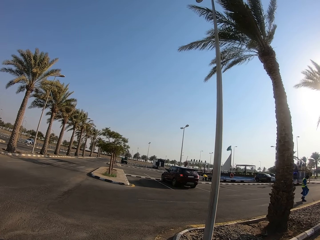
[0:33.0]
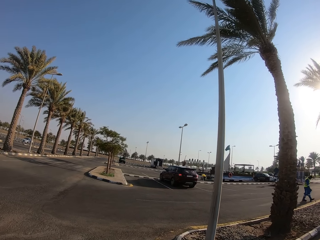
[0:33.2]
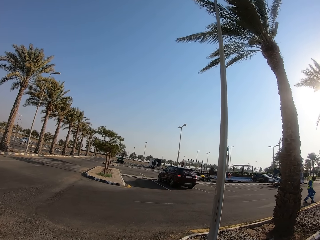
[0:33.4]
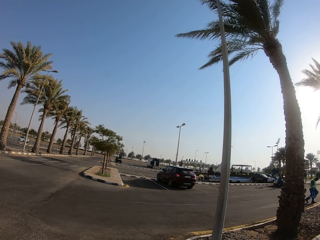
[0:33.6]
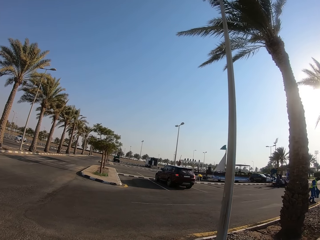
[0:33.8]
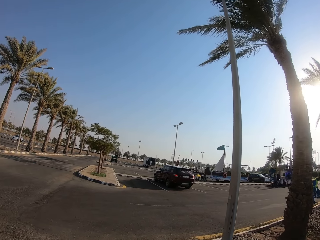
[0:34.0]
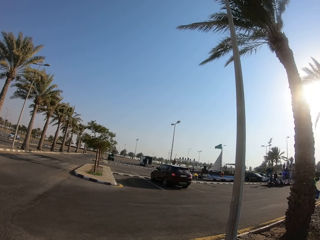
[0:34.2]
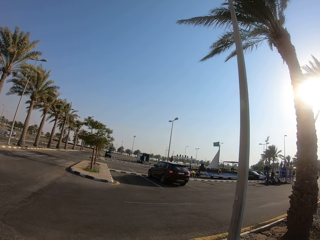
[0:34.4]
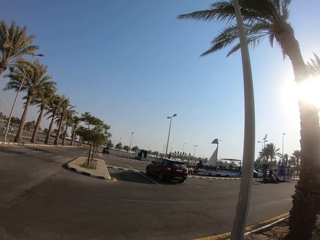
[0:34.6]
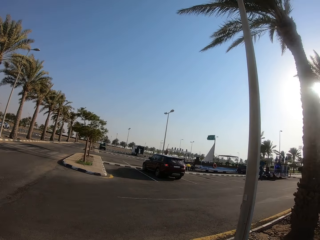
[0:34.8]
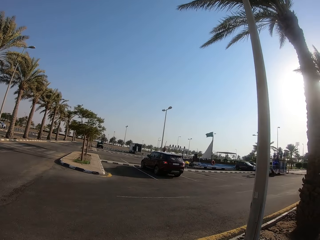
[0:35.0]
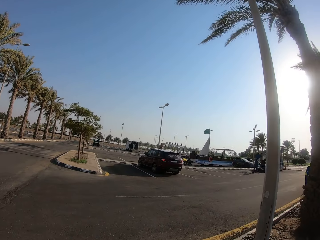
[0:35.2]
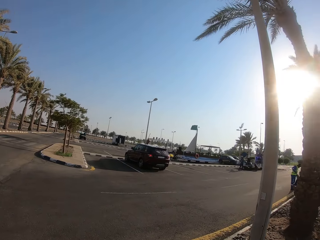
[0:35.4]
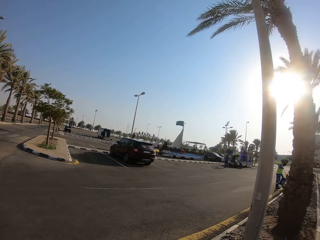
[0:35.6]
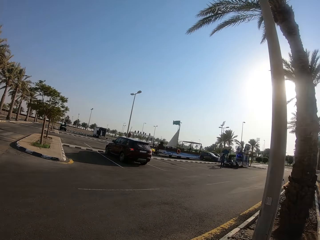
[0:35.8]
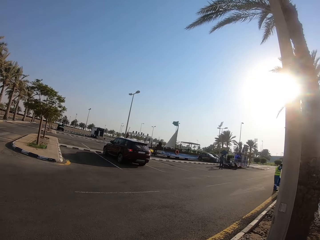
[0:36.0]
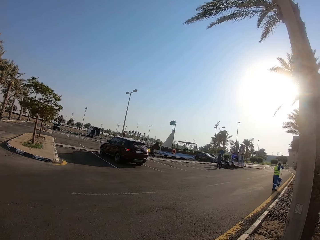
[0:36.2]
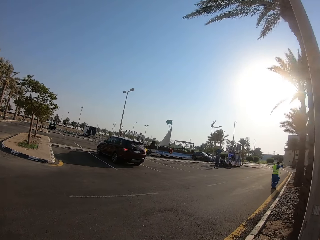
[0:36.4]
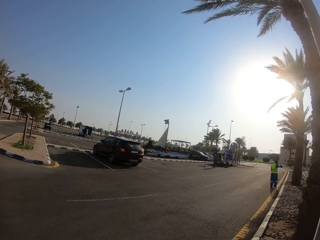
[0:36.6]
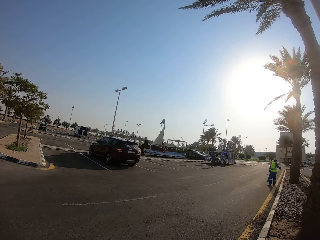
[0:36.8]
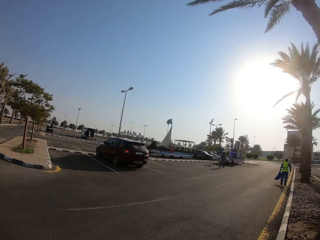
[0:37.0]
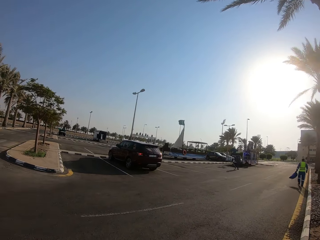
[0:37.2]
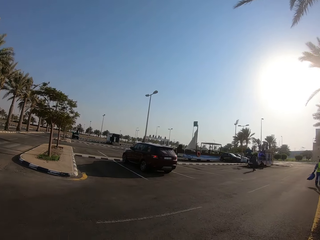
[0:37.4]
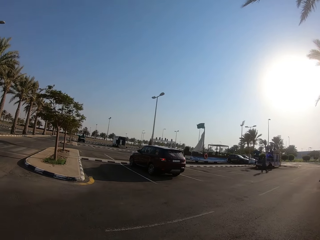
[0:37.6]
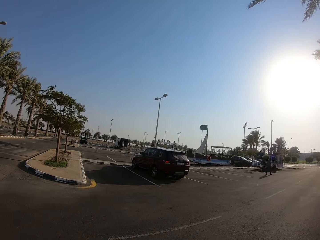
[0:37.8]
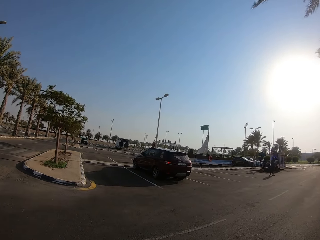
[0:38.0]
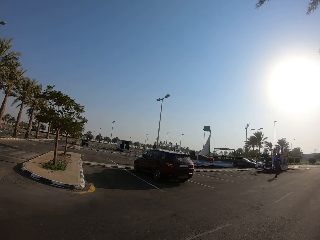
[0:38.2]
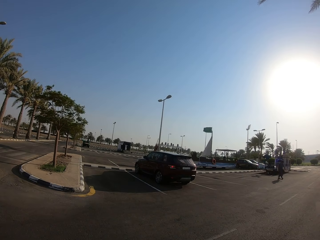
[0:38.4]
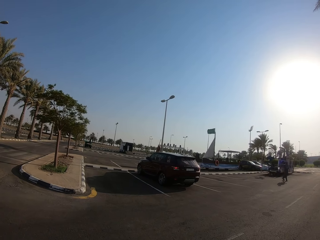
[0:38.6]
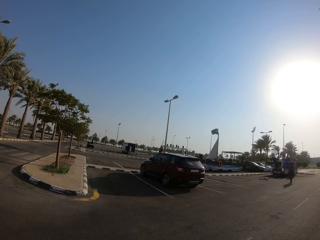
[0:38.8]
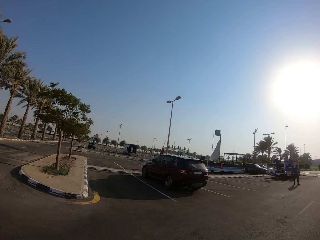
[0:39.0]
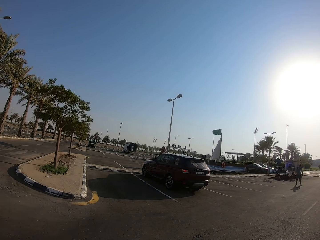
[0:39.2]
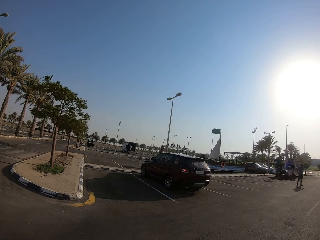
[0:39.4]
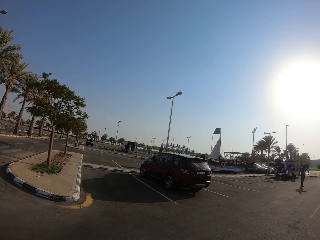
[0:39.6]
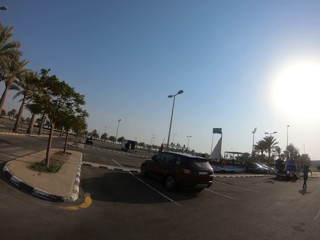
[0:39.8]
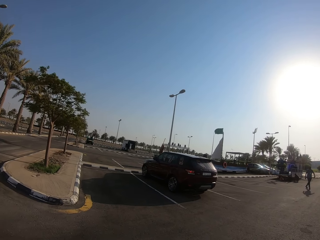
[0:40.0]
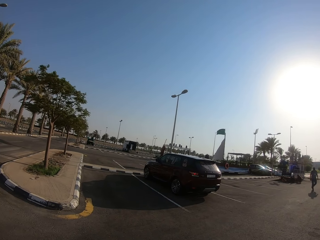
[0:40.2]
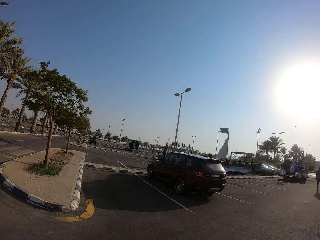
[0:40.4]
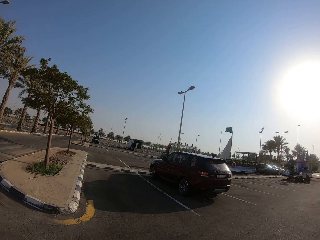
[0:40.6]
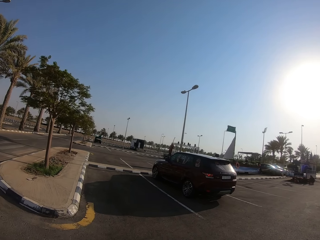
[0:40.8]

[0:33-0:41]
The camera wearer crosses the road.

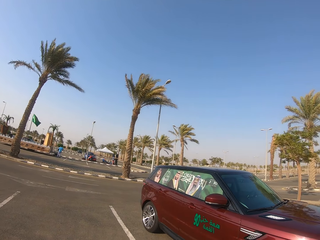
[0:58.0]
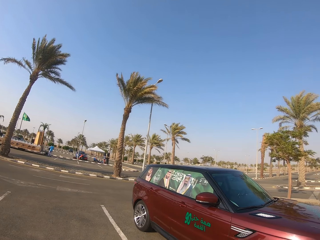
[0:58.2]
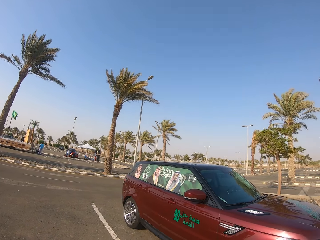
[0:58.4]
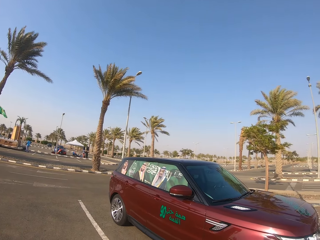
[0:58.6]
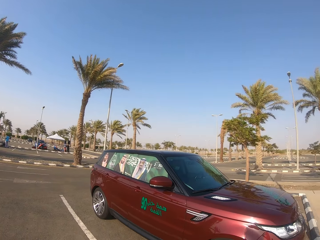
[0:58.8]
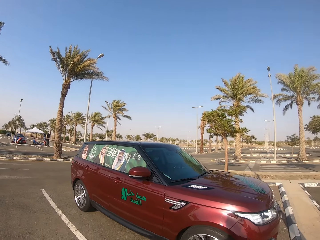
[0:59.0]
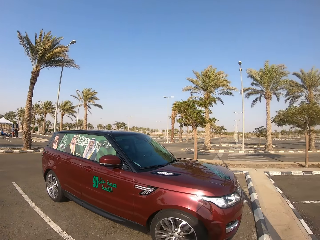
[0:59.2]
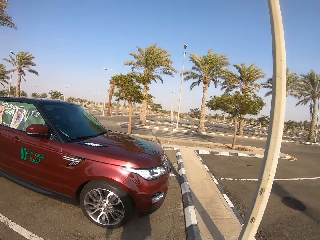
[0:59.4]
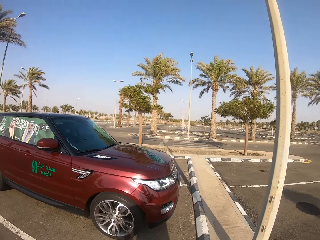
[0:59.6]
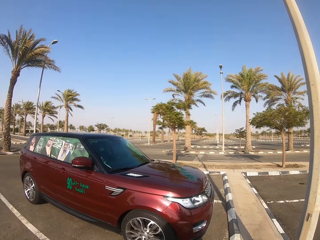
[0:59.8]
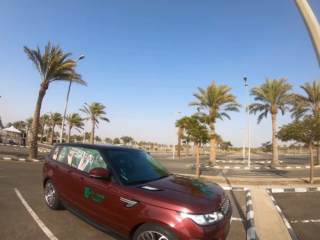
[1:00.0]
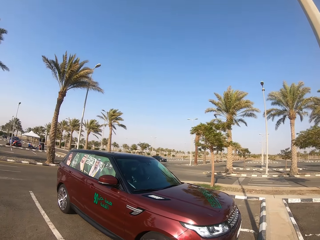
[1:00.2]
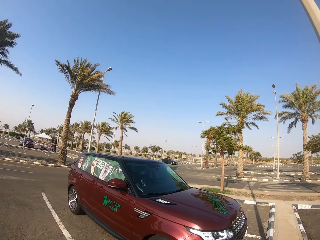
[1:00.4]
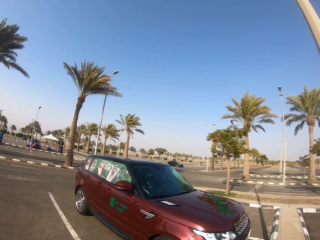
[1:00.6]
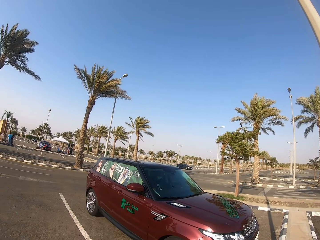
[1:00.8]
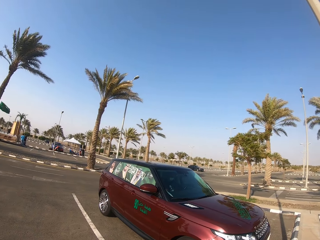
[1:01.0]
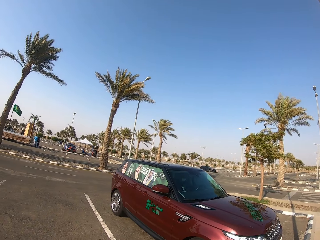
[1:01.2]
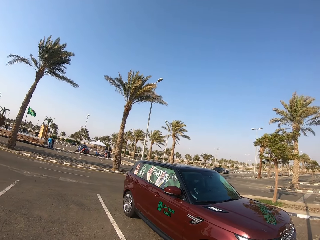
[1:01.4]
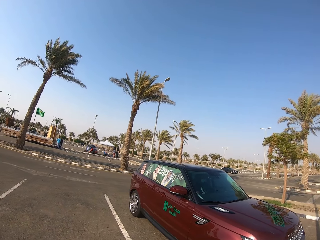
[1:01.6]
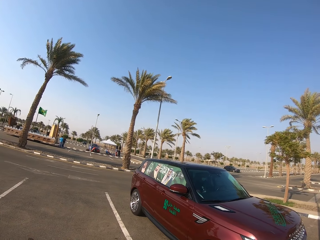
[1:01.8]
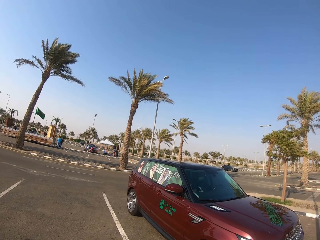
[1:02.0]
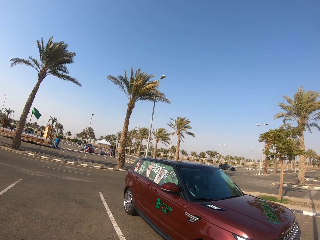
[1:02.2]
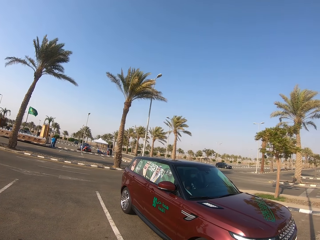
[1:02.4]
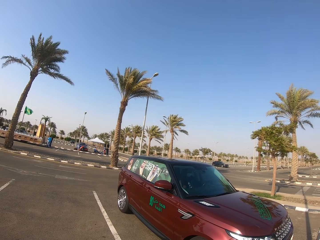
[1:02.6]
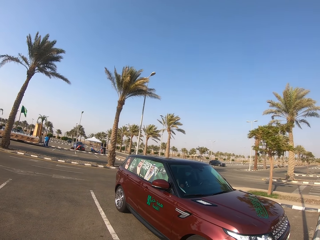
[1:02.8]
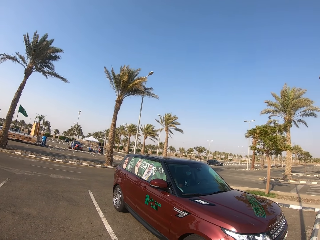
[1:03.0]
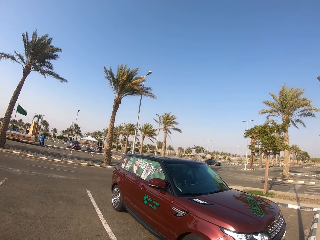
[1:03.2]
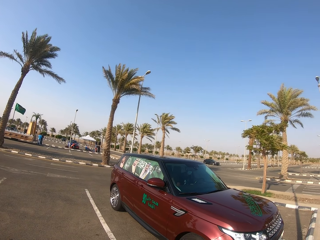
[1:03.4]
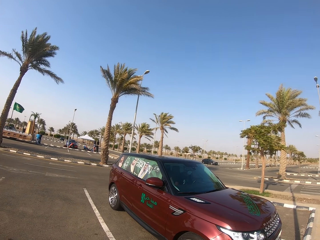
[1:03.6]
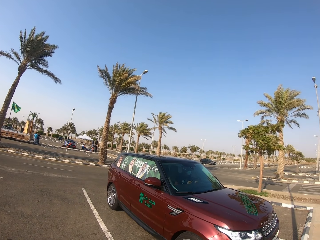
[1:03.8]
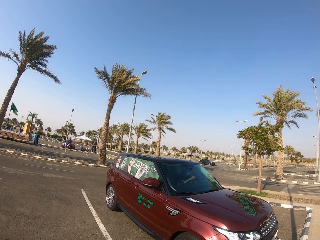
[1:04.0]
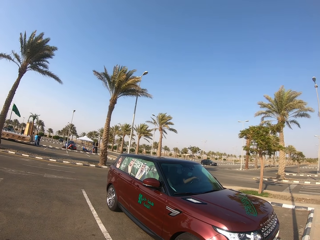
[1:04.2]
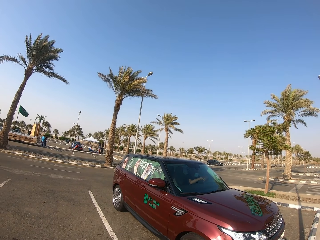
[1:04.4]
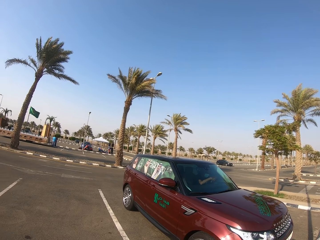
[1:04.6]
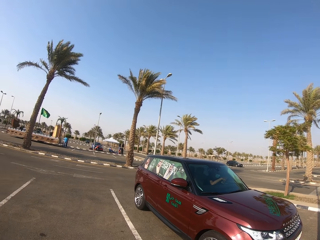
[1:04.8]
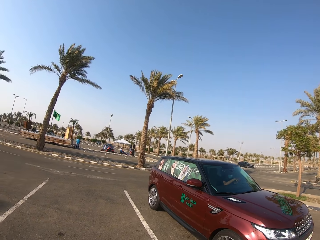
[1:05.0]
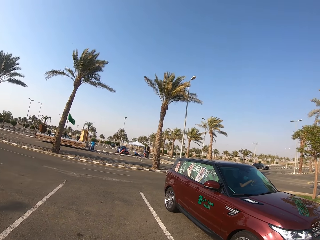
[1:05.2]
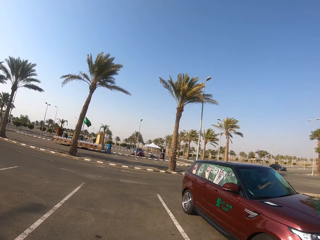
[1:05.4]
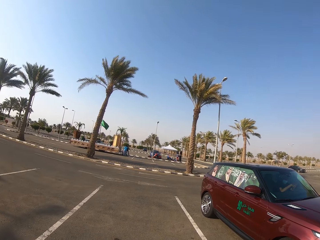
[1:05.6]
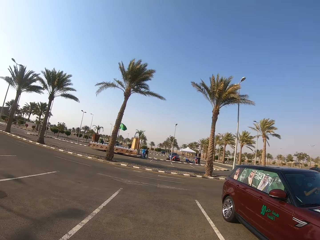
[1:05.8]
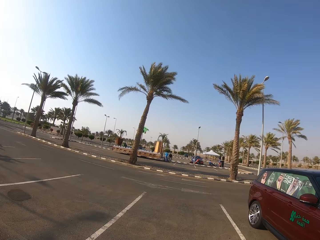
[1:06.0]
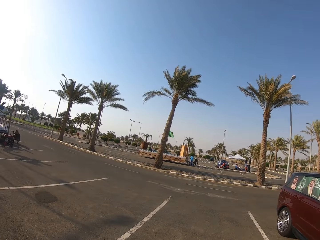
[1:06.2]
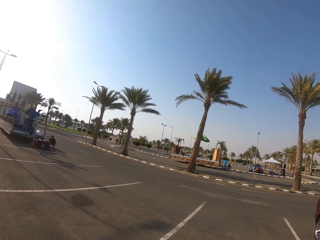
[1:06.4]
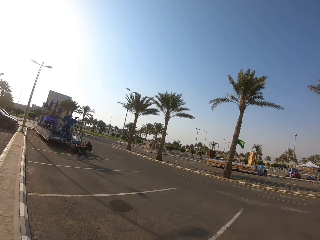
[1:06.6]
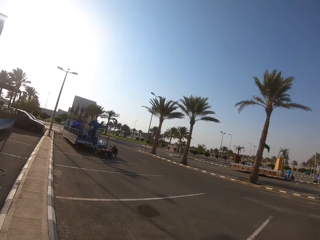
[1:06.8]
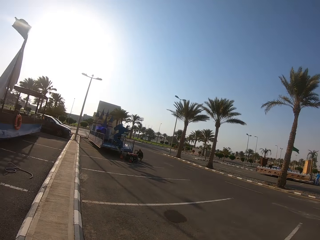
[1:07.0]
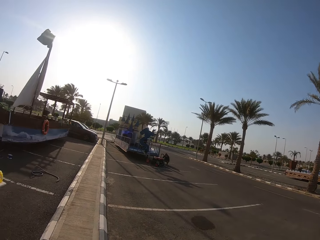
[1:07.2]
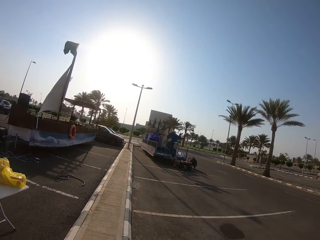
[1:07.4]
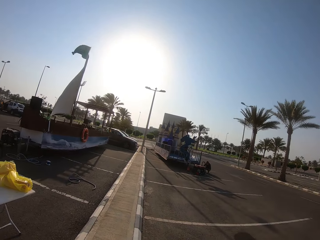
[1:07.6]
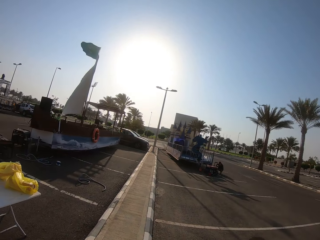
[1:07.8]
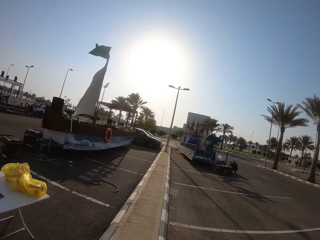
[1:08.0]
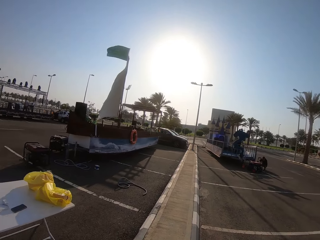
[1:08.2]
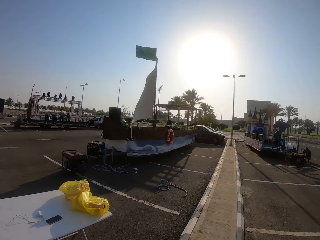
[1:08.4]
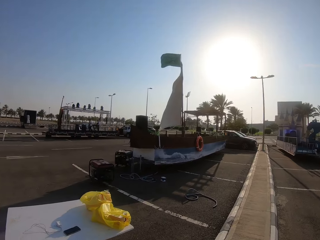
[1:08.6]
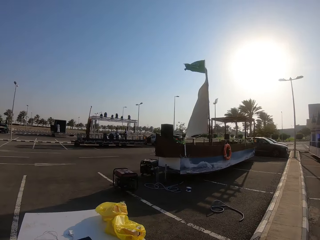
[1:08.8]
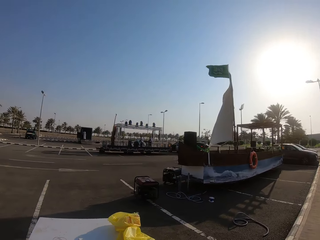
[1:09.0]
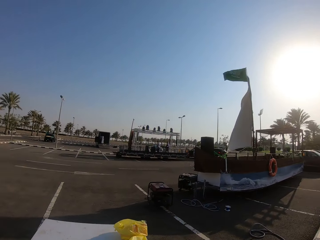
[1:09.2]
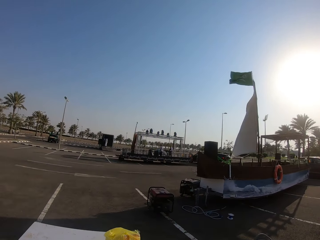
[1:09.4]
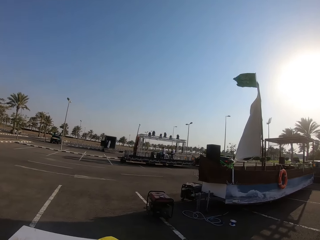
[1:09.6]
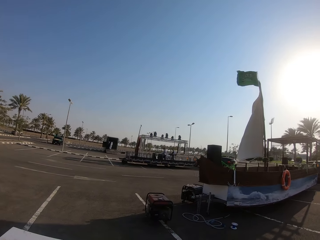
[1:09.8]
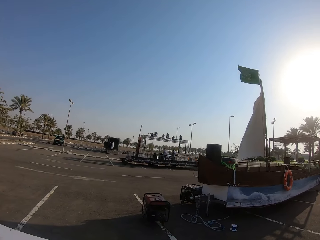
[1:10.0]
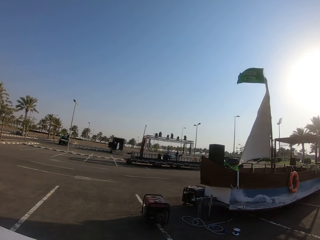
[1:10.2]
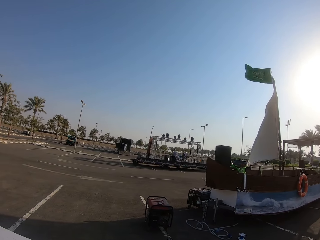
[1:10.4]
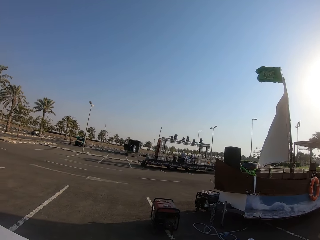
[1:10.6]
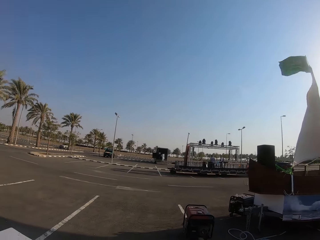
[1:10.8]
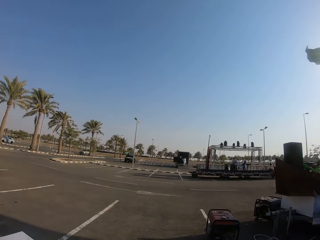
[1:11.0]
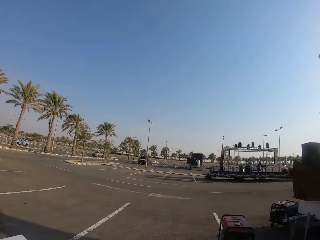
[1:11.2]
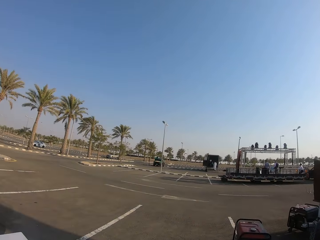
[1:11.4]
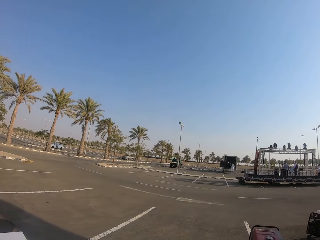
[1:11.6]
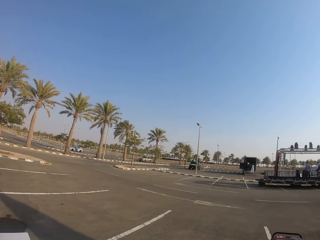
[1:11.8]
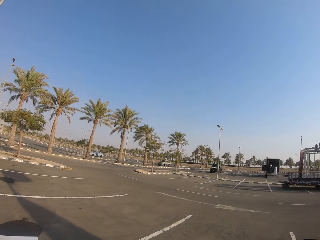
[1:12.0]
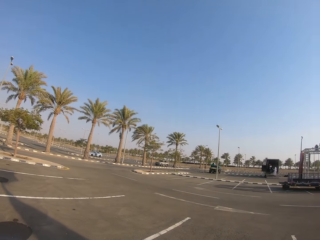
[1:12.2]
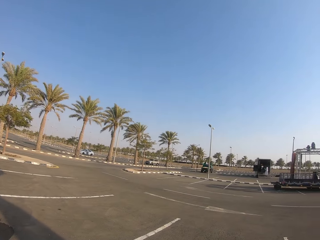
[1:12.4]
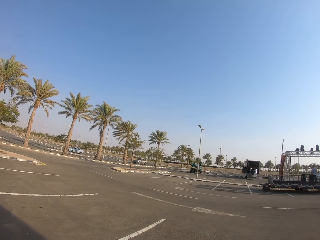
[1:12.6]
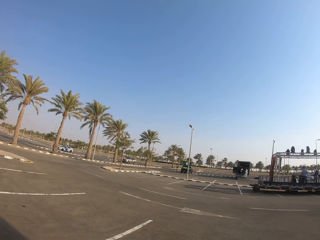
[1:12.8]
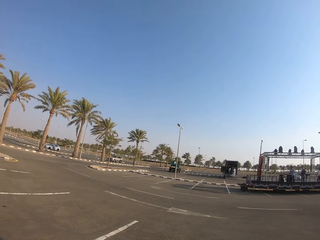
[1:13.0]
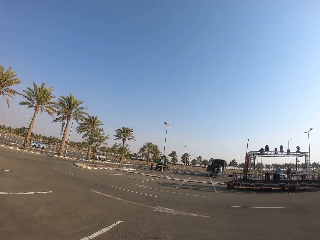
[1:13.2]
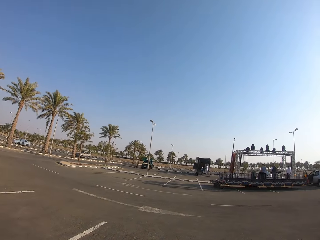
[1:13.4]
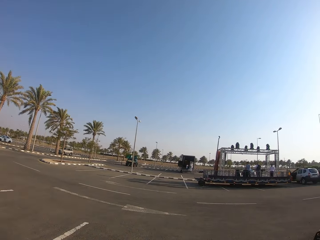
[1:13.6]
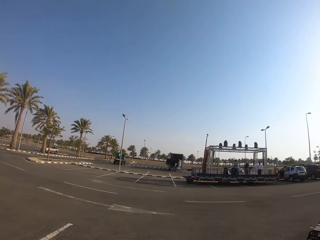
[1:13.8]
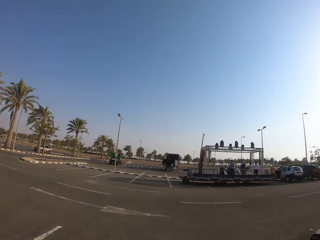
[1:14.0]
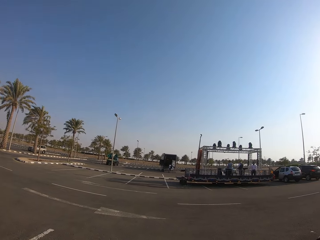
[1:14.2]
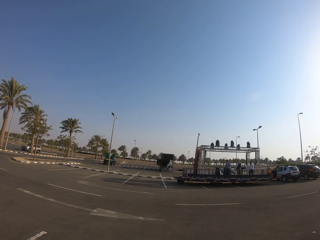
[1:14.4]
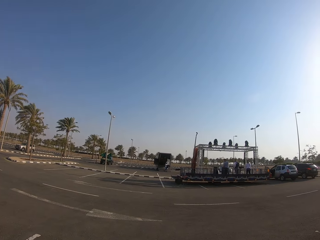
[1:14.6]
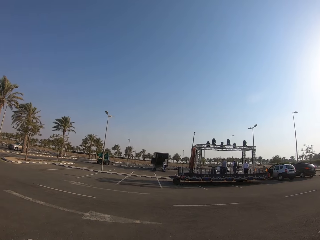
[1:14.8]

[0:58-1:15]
The camera wearer looks at the car on the parking lot. They look around. They walk on the parking lot.
